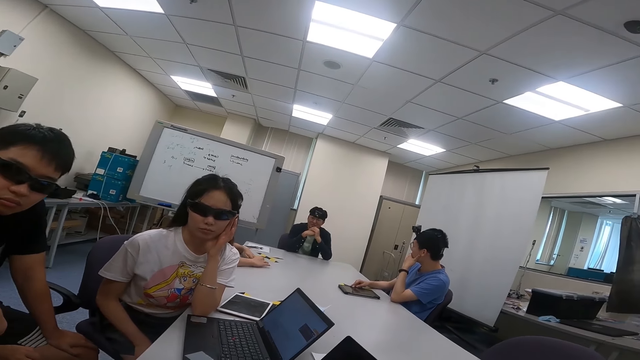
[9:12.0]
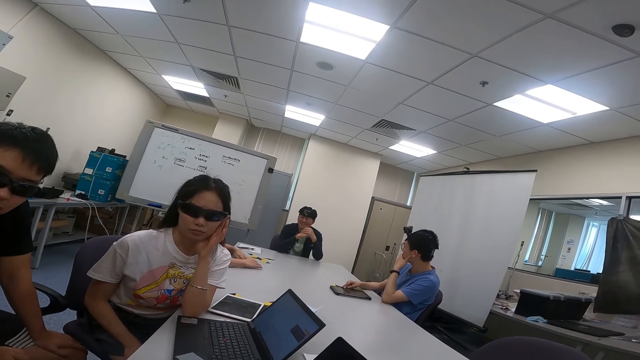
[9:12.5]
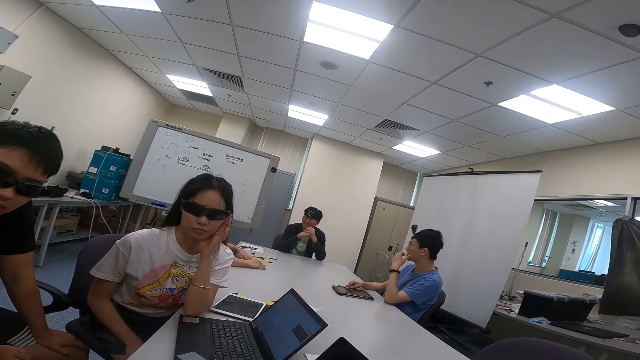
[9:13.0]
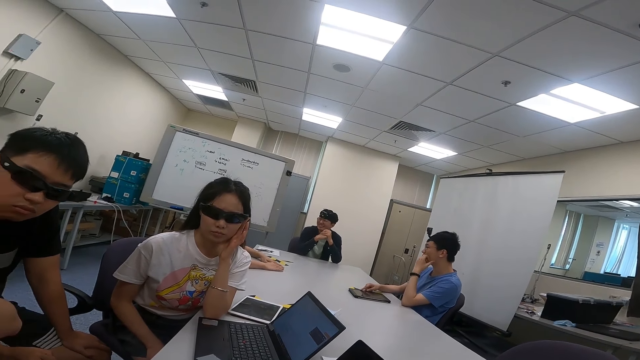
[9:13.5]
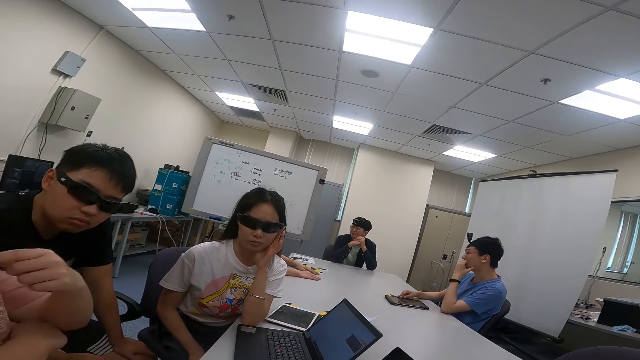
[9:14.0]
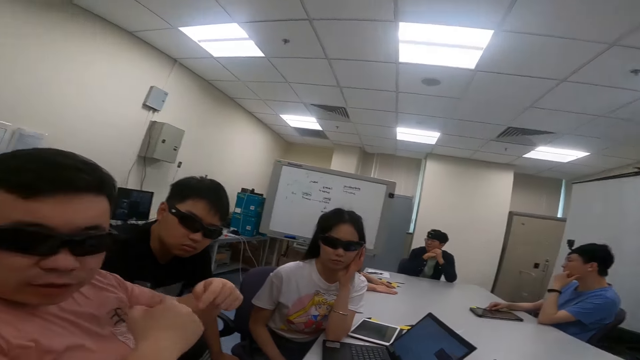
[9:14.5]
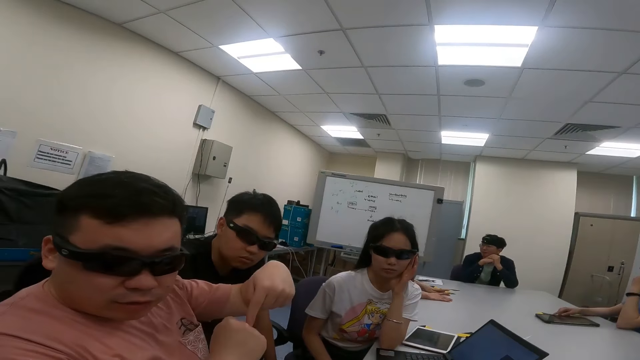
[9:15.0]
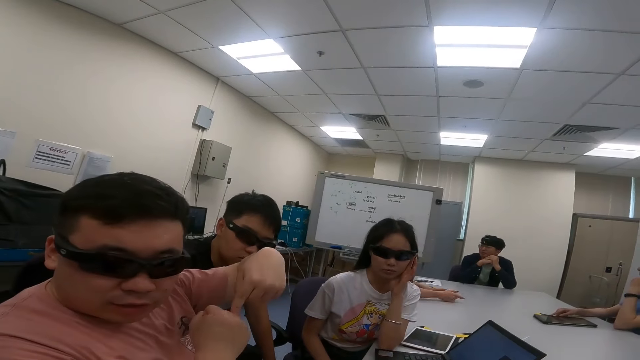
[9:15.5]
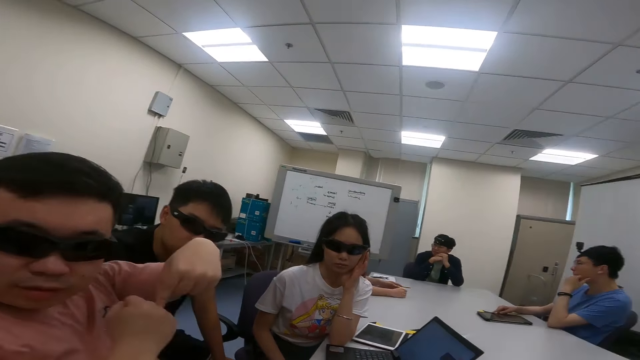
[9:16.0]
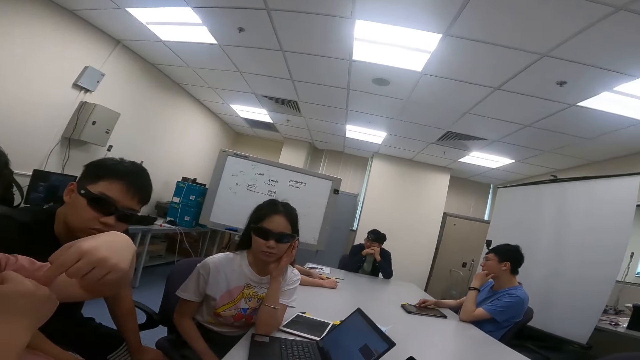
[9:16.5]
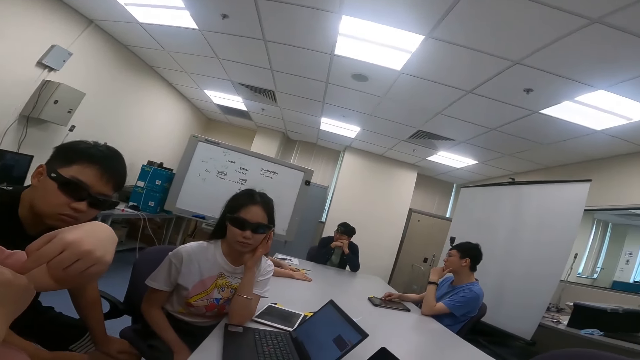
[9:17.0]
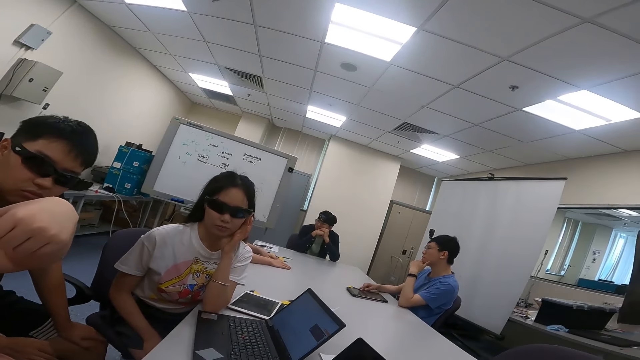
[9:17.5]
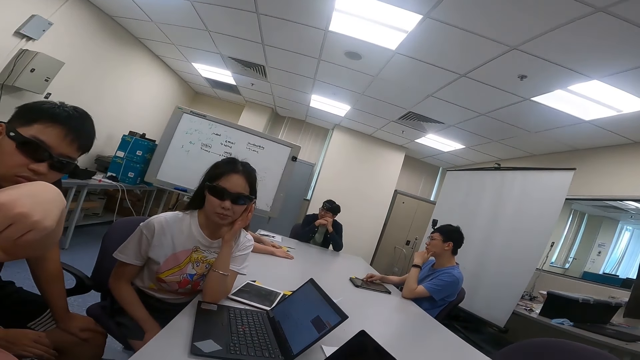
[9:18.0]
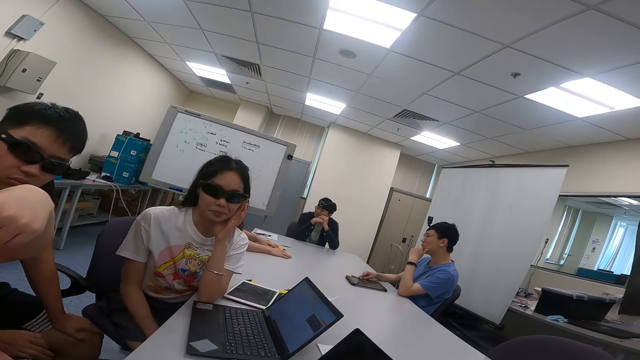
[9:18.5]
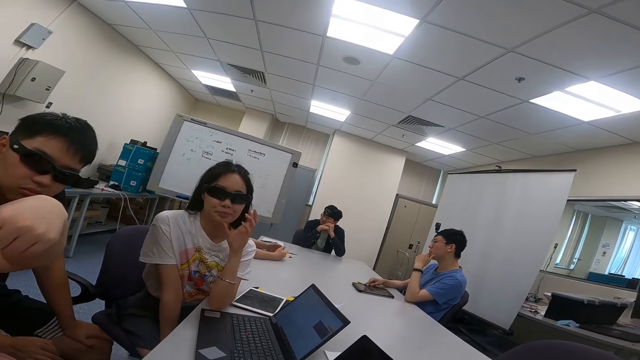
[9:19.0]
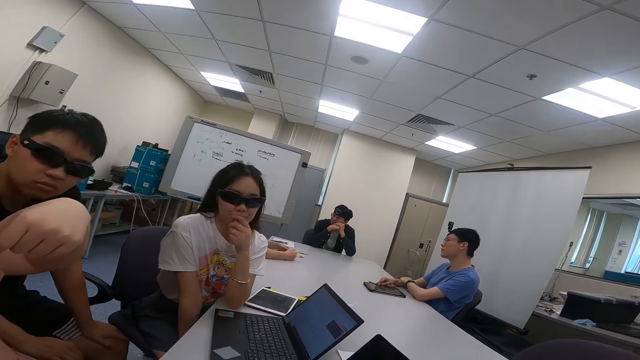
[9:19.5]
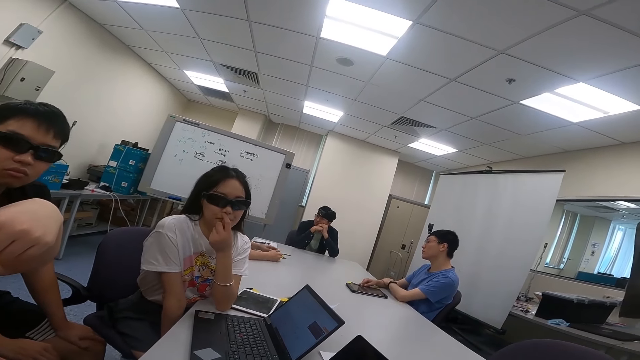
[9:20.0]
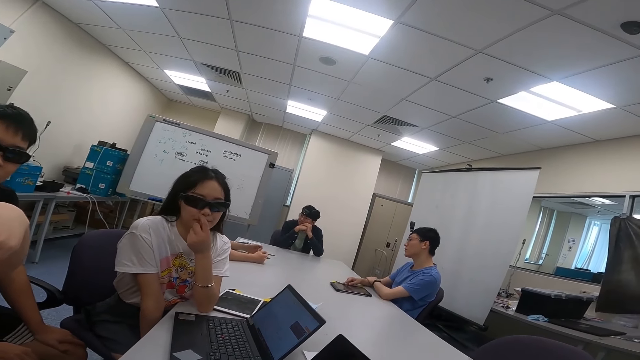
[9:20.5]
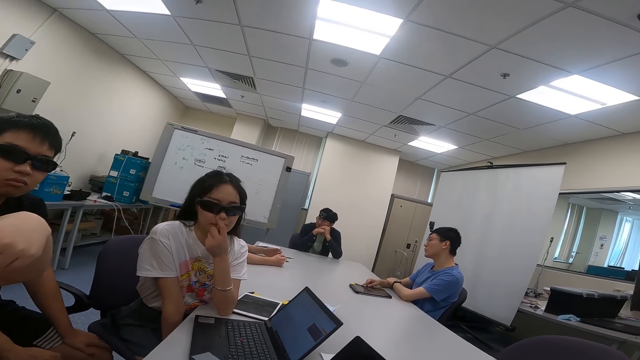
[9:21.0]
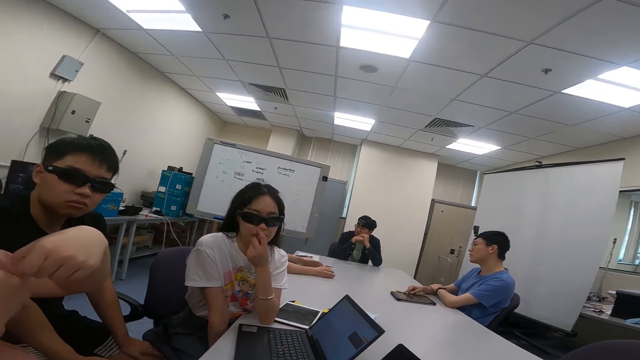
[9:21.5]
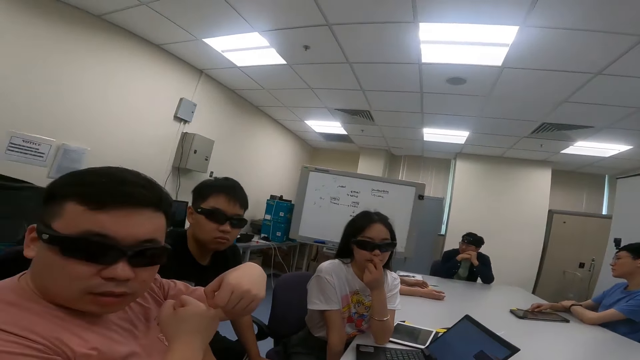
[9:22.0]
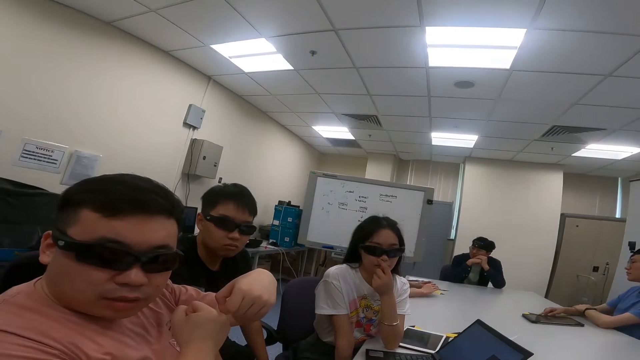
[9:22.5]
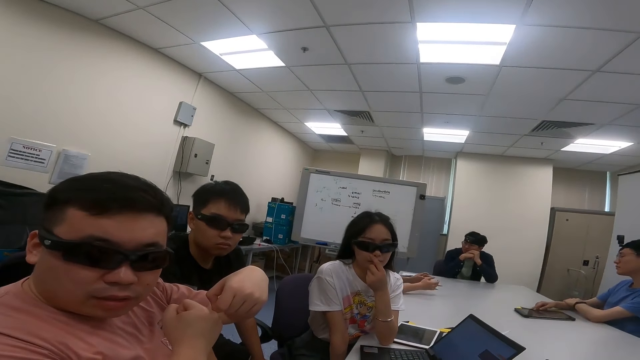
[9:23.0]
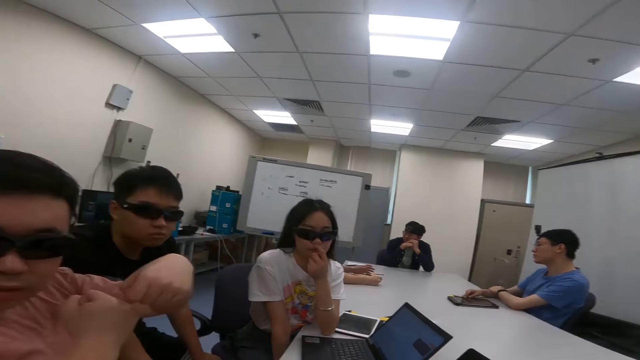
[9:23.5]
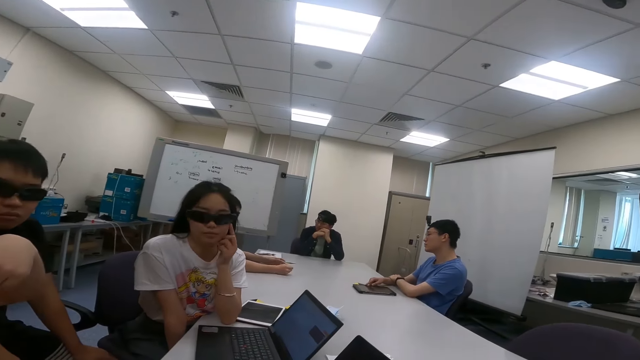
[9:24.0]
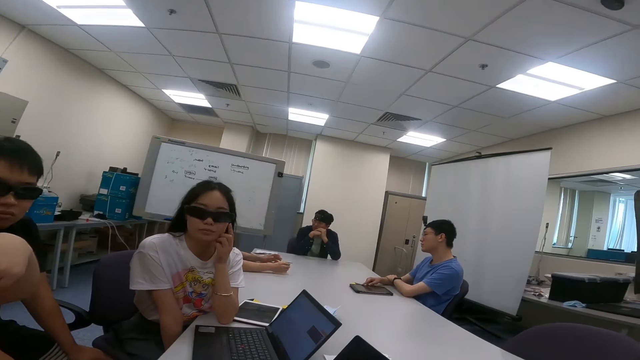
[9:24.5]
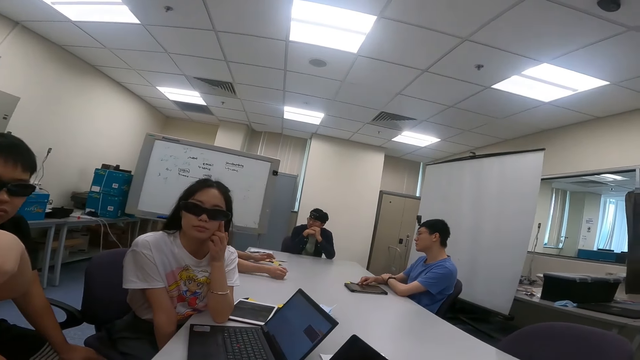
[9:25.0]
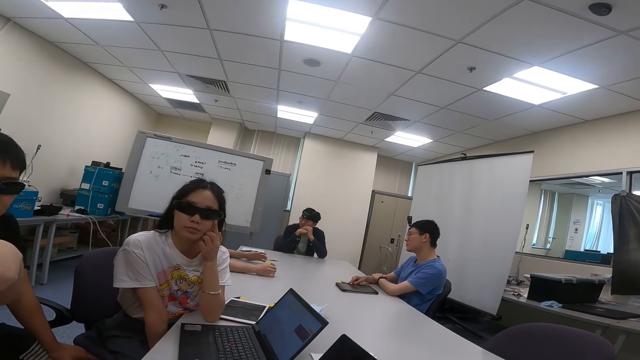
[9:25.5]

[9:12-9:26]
A man talks to the camera wearer. He moves the left hand. A woman touches her mouth. She scratches her lips. The camera wearer talks to another man, the woman and the first man.

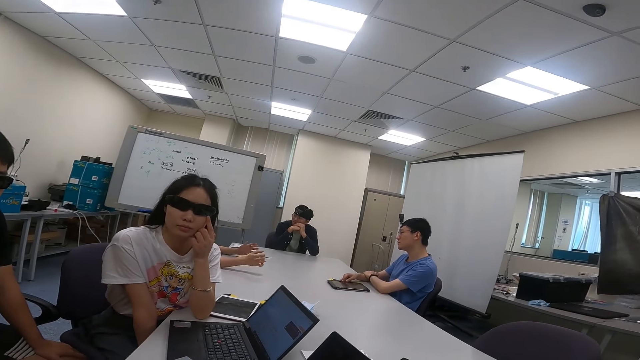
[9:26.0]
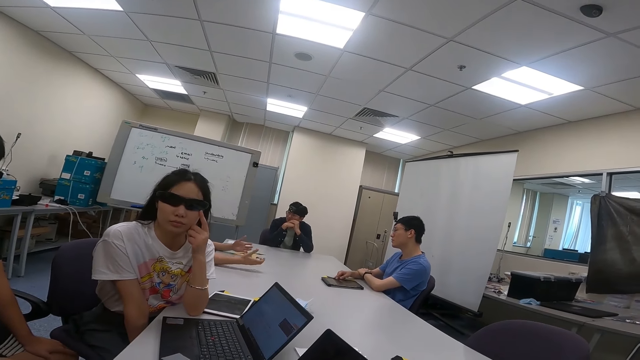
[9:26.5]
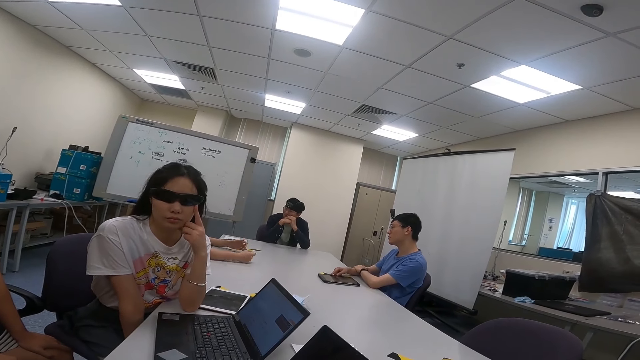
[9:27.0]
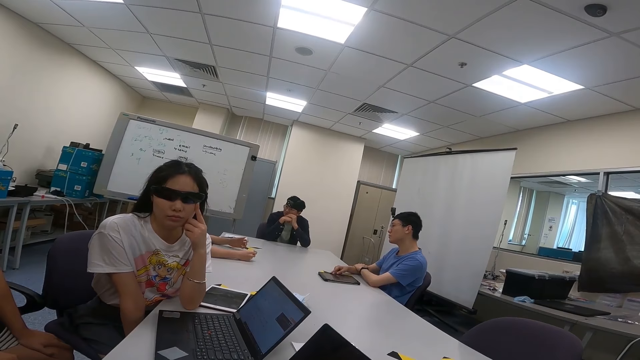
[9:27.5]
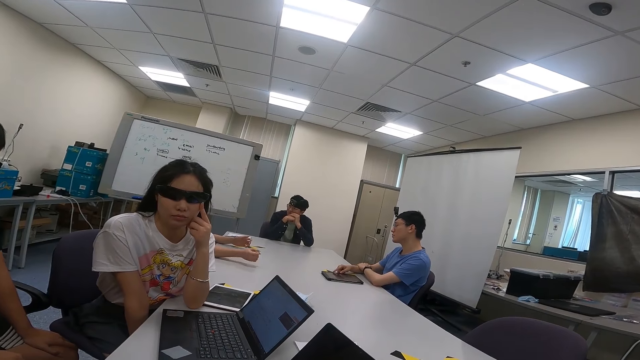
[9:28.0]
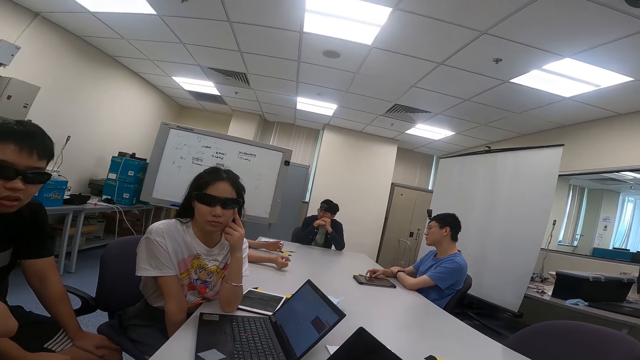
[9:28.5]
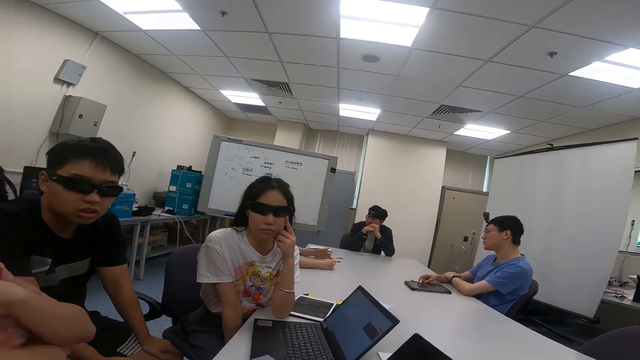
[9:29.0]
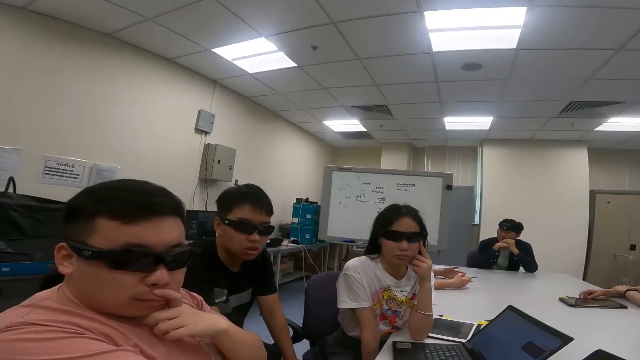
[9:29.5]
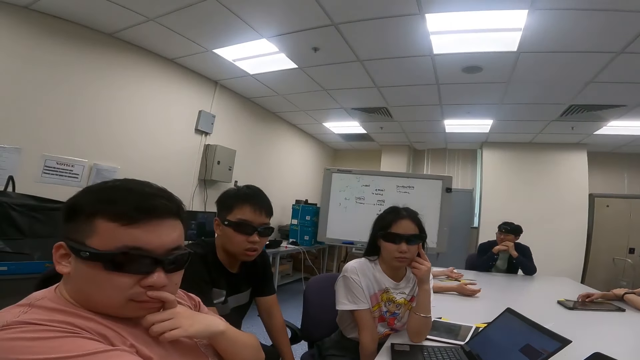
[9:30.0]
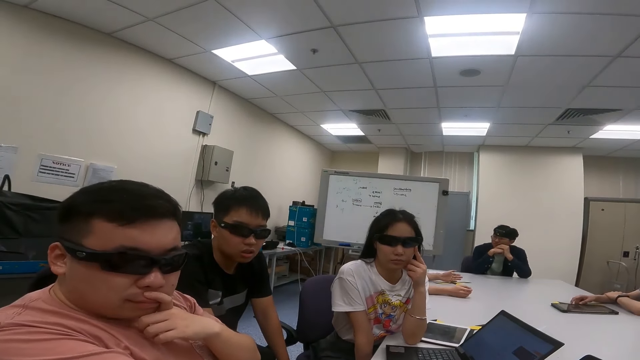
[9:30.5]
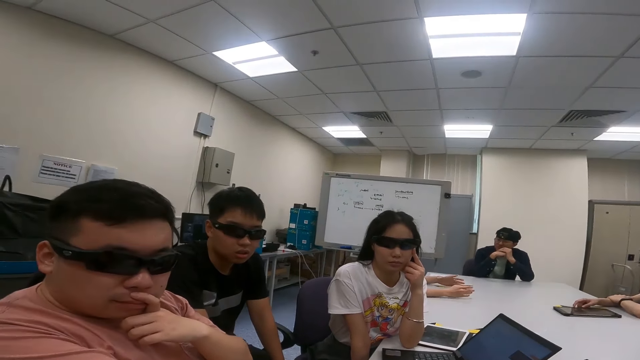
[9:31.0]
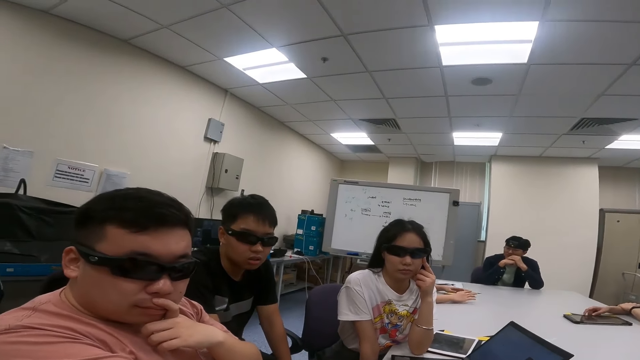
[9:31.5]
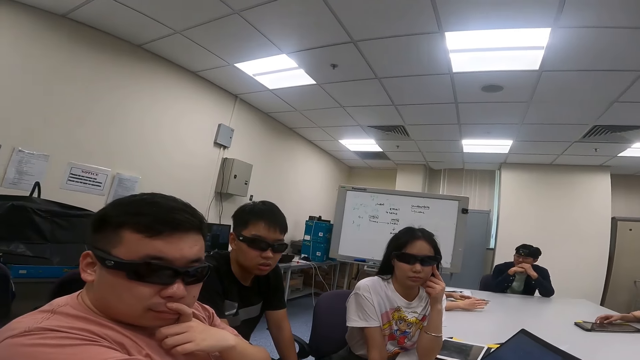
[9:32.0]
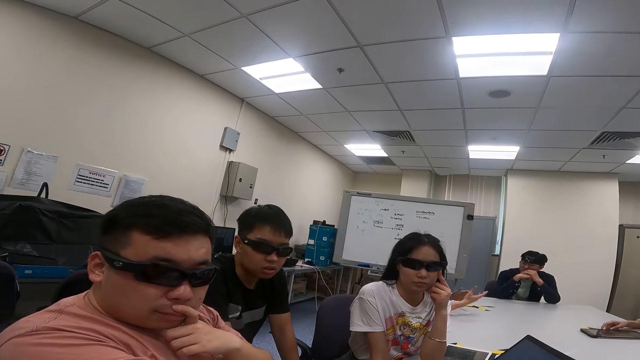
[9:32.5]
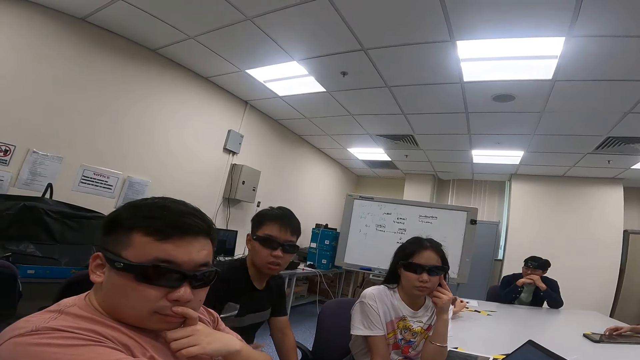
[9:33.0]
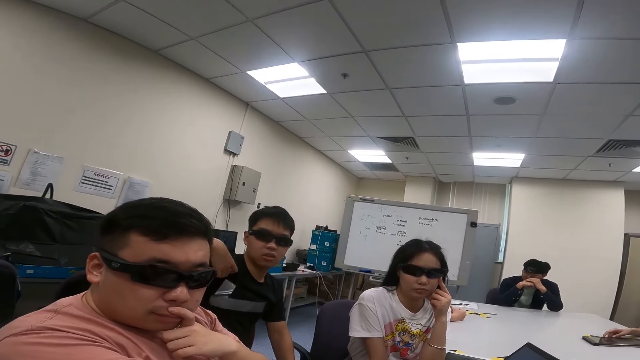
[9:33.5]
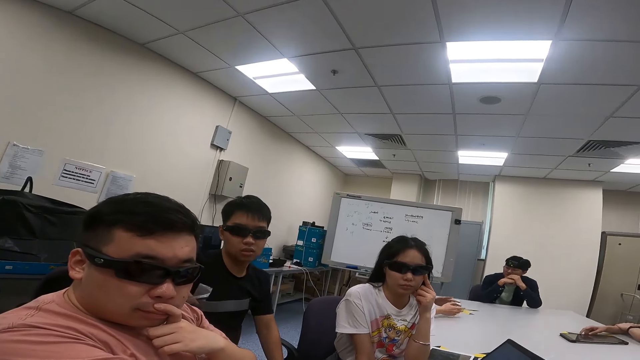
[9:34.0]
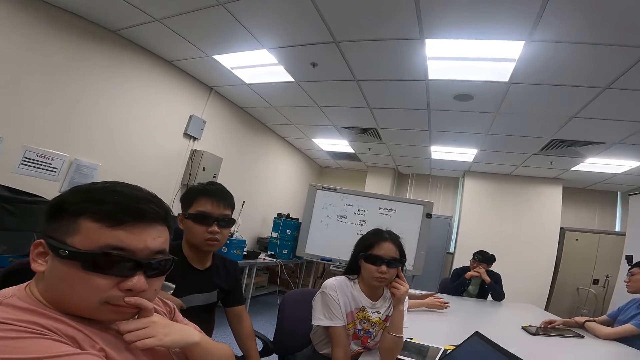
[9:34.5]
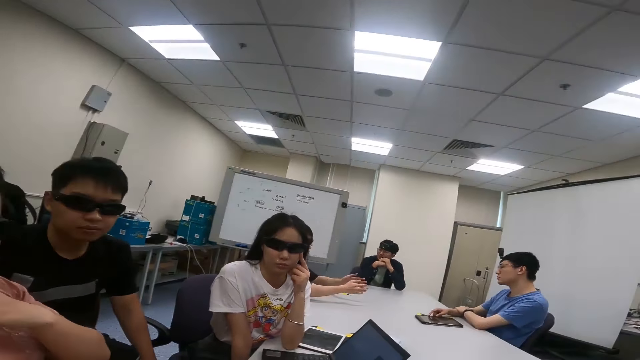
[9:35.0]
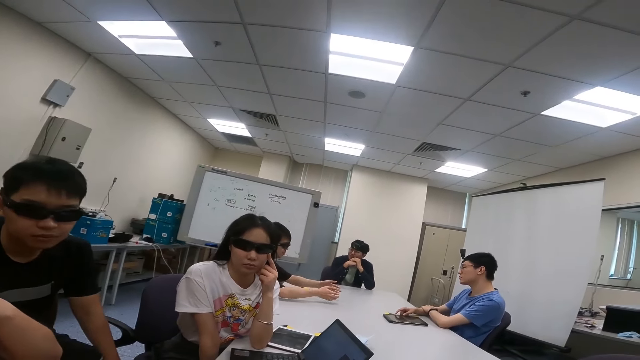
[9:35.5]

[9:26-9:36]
A woman adjusts her shades. A man nods his head. Another man moves the right hand.
